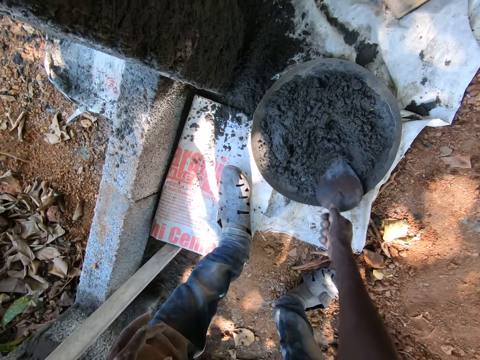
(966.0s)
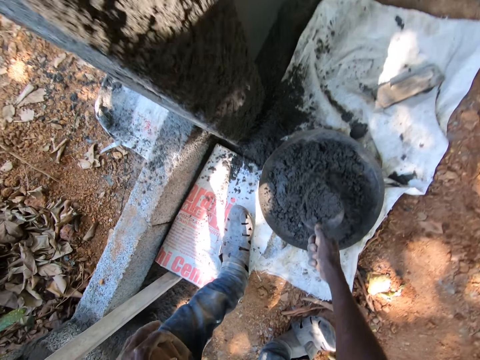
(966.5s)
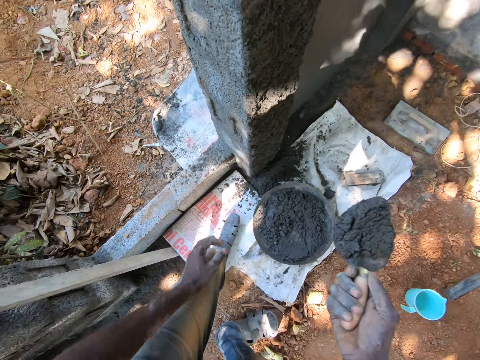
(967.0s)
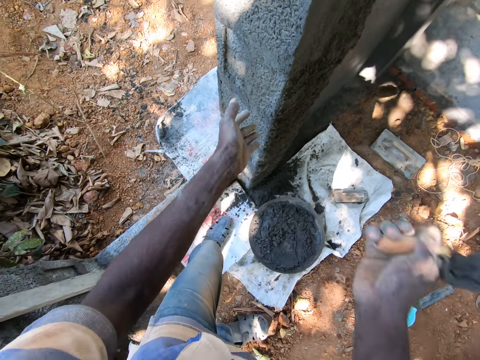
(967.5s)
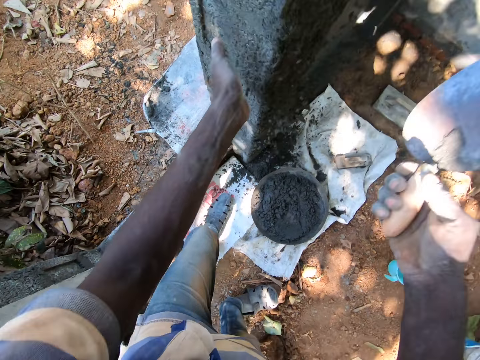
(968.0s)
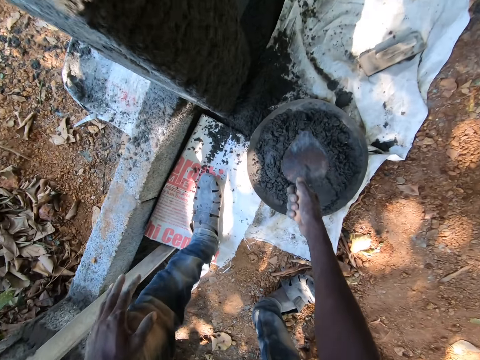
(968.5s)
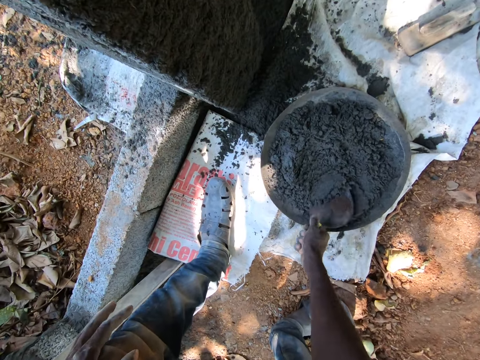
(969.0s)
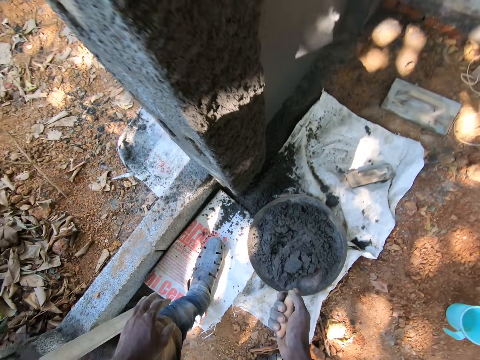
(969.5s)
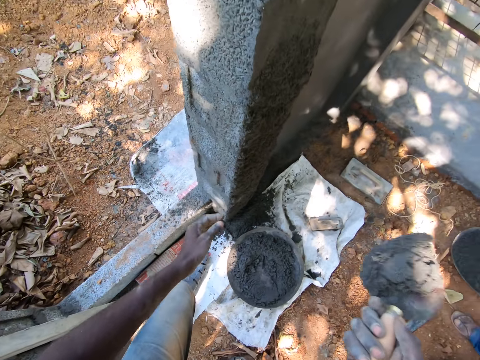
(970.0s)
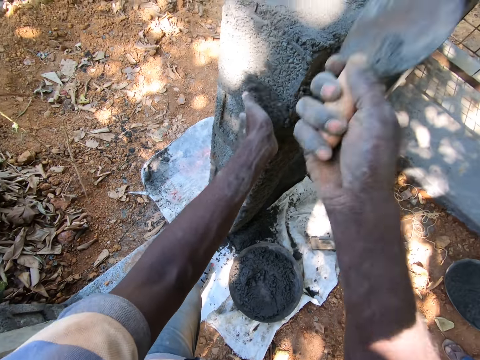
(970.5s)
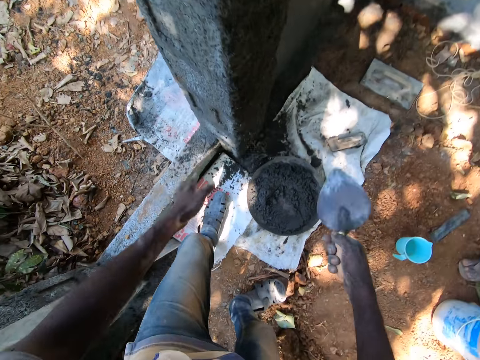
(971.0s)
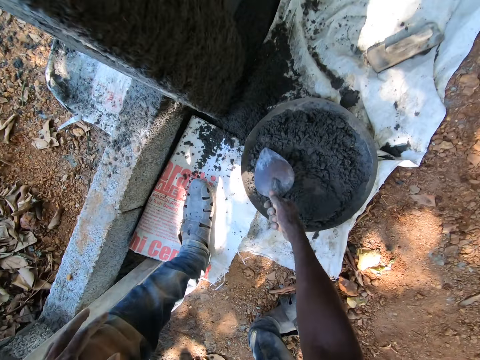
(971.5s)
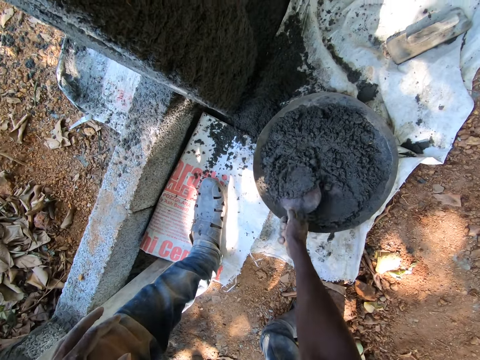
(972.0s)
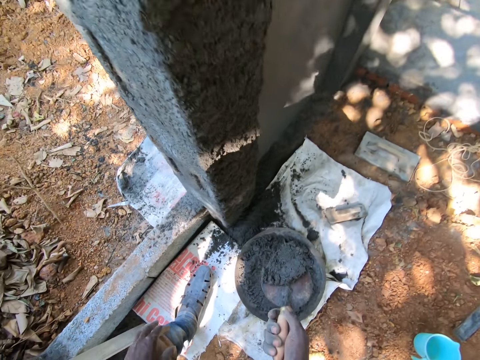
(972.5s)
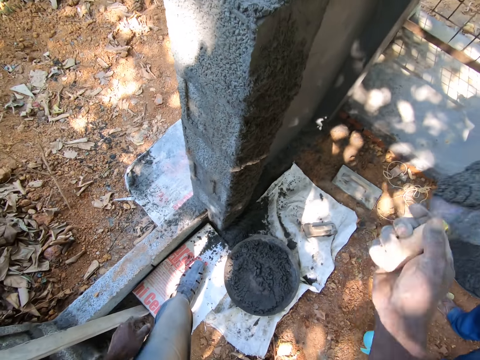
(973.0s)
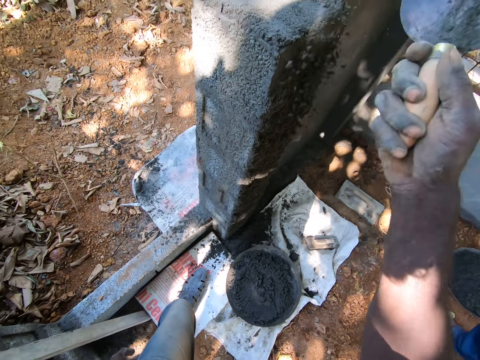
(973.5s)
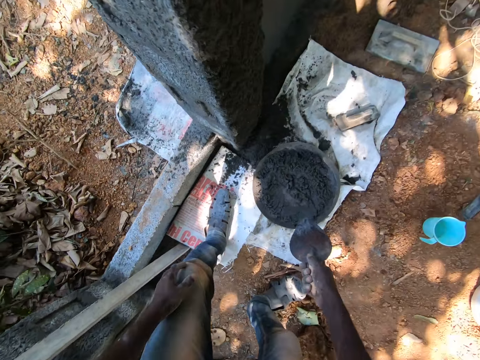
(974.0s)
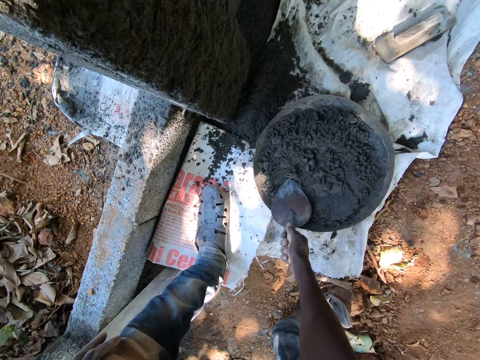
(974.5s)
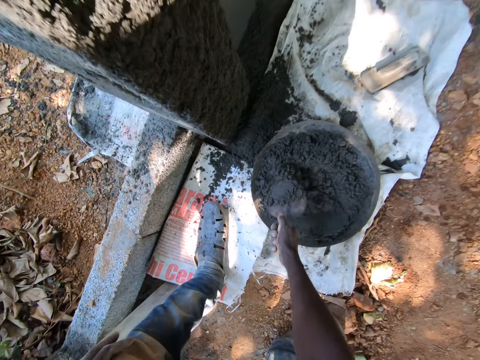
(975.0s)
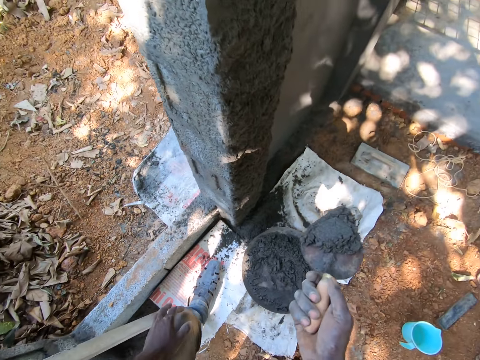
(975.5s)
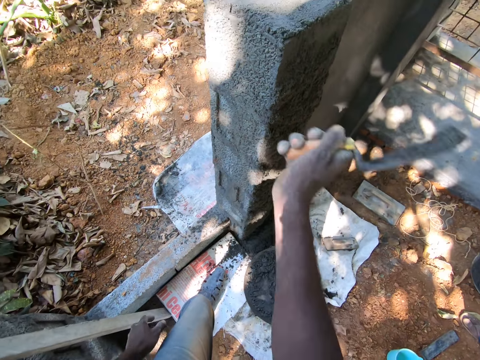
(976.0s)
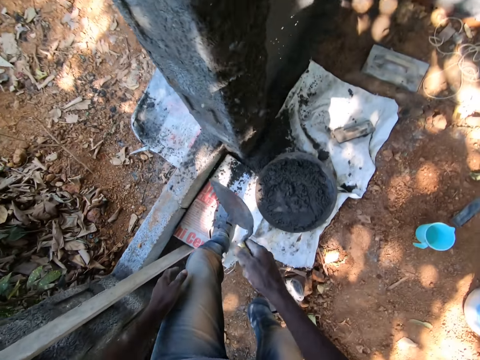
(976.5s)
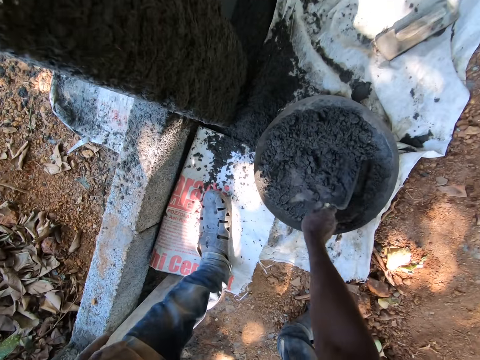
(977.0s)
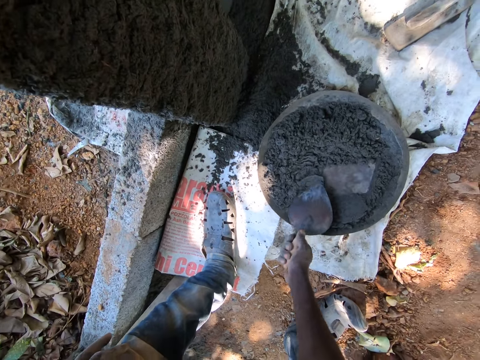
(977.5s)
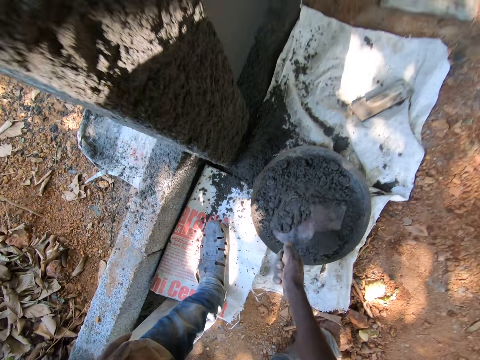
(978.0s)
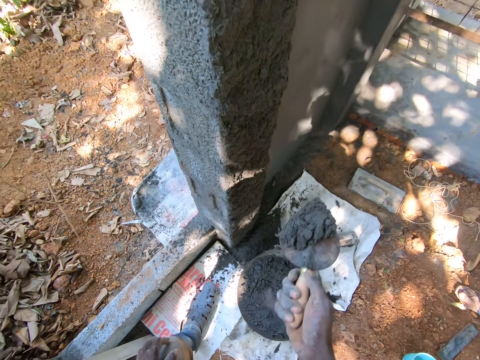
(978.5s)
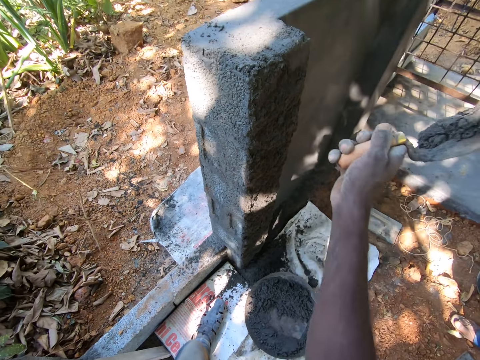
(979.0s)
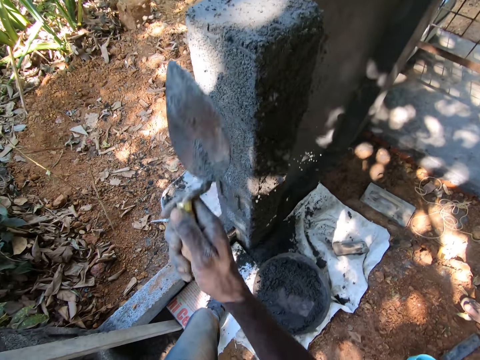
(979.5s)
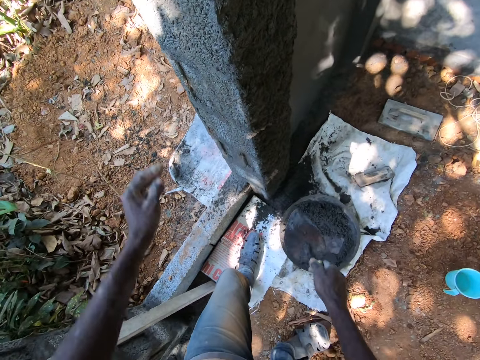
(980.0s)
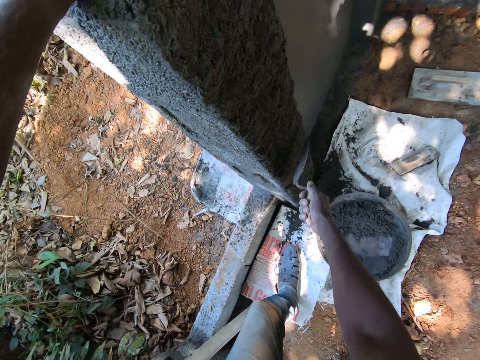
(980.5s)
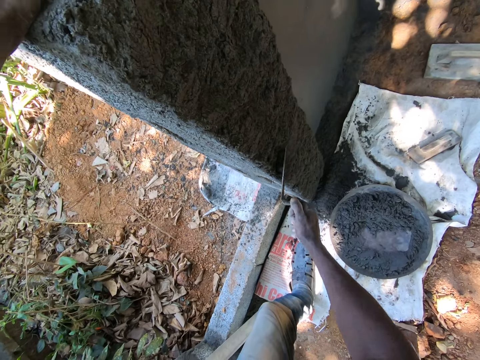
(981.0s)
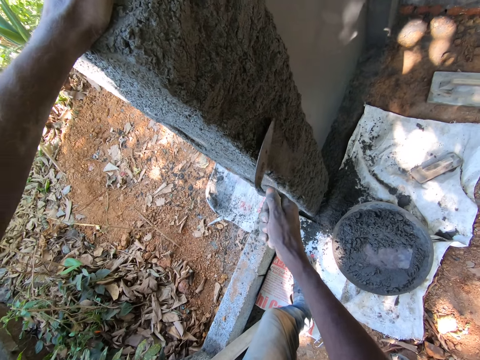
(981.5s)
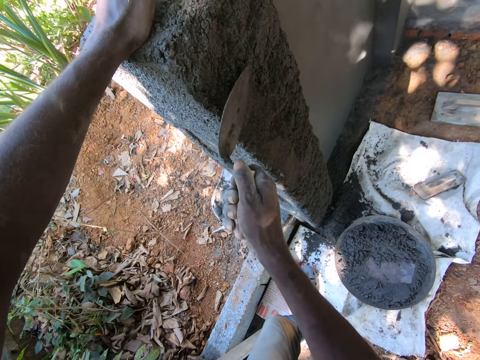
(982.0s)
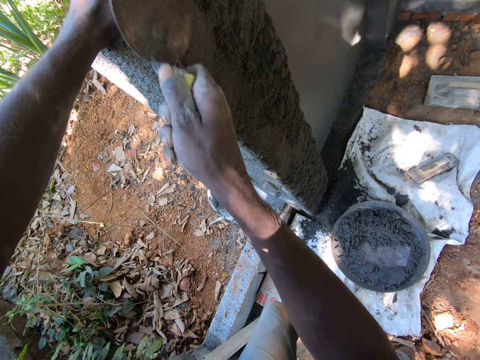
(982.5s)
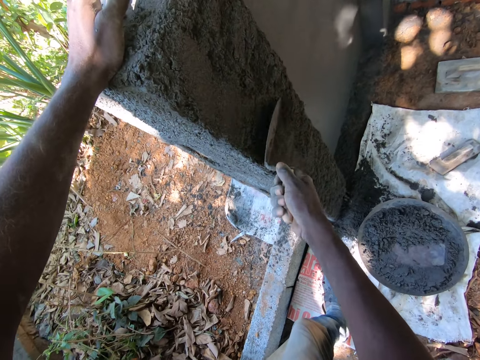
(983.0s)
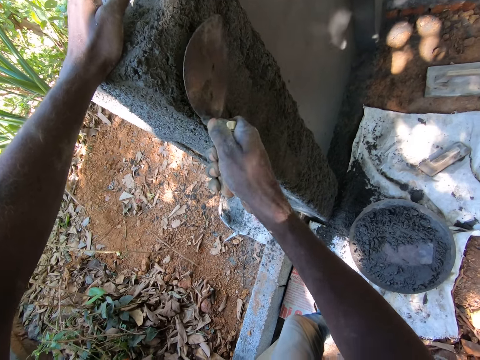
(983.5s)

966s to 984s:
The camera wearer takes cement paste from the construction pan with the hand trowel in his right hand. He throws the cement paste in the hand trowel on the wall with his right hand. He takes cement paste from the construction pan with the hand trowel in his right hand. He throws the cement paste in the hand trowel on the wall with his right hand. He takes cement paste from the construction pan with the hand trowel in his right hand. He throws the cement paste in the hand trowel on the wall with his right hand. He takes cement paste from the construction pan with the hand trowel in his right hand. He throws the cement paste in the hand trowel on the wall with his right hand. He mixes the cement paste in the construction pan with the hand trowel in his right hand. He takes cement paste from the construction pan with the hand trowel in his right hand. He throws the cement paste in the hand trowel on the wall with his right hand. He puts his left hand on the wall. He smoothens the wall with the hand trowel in his right hand.

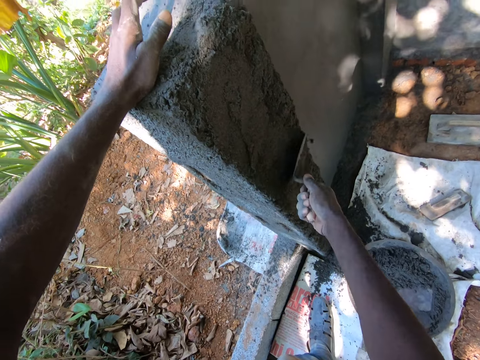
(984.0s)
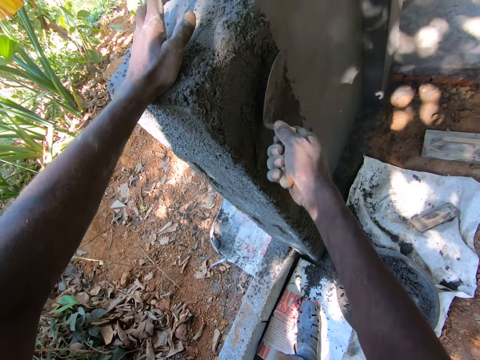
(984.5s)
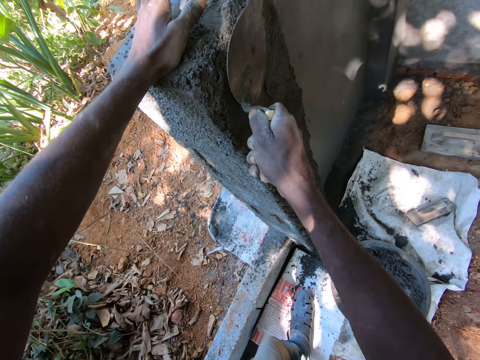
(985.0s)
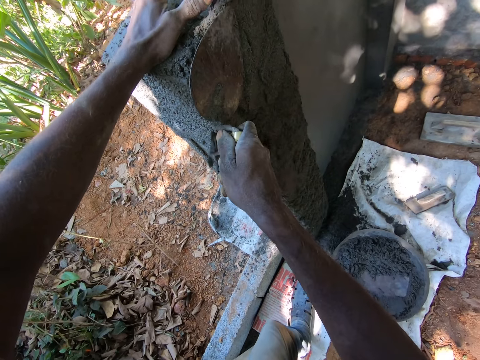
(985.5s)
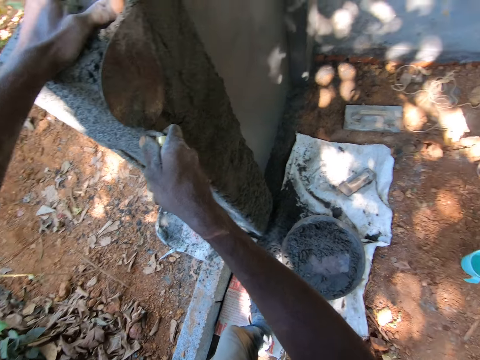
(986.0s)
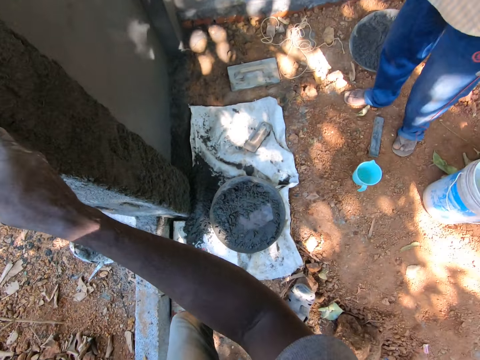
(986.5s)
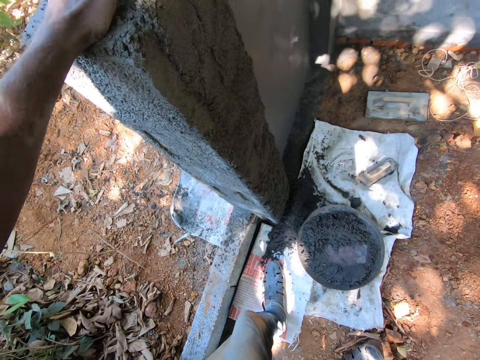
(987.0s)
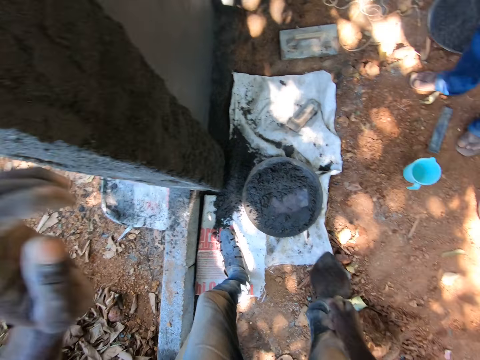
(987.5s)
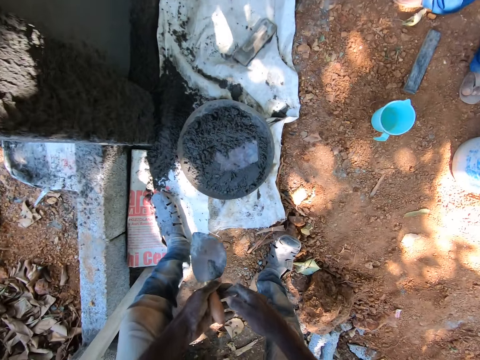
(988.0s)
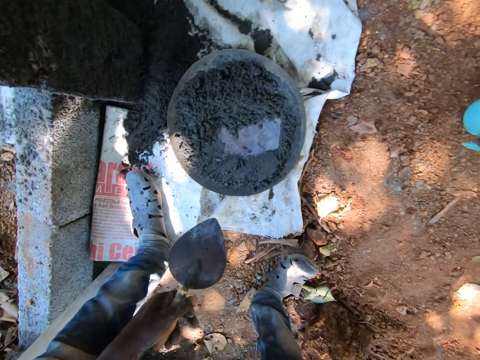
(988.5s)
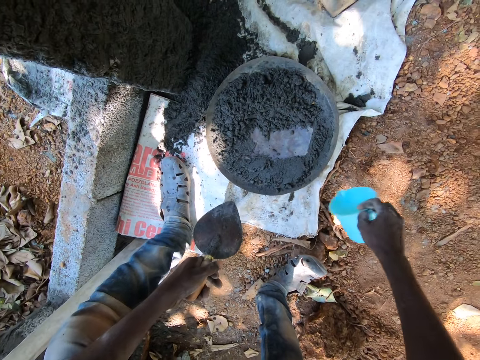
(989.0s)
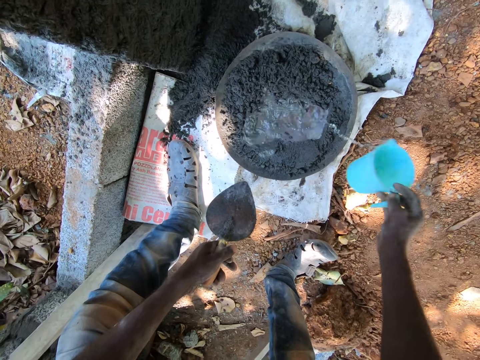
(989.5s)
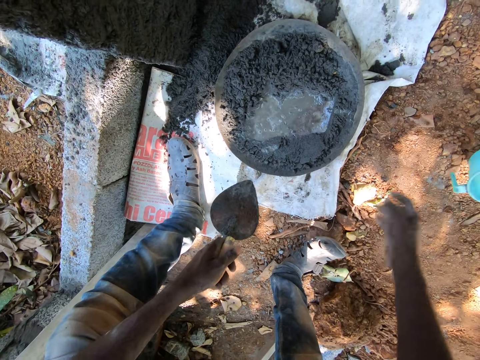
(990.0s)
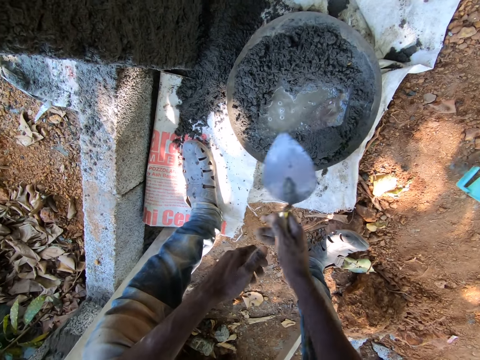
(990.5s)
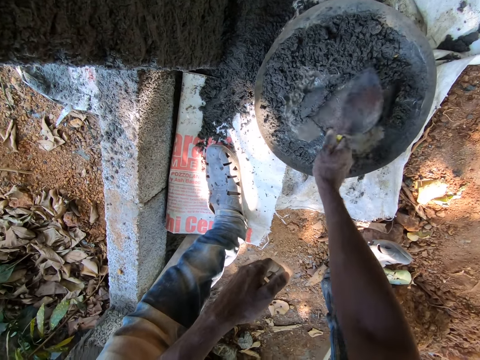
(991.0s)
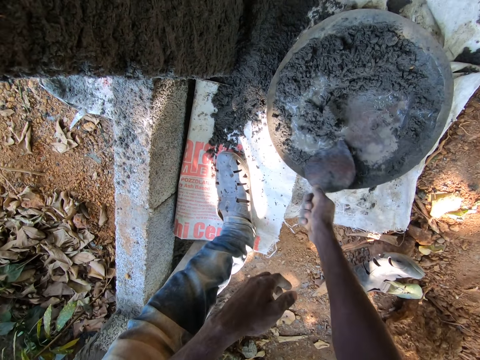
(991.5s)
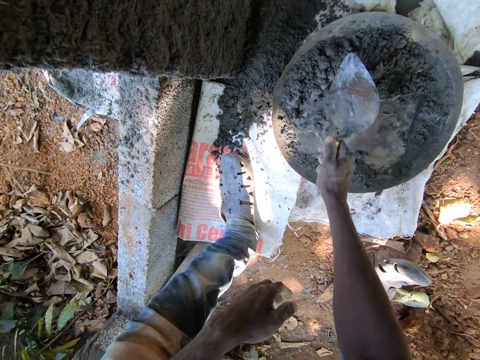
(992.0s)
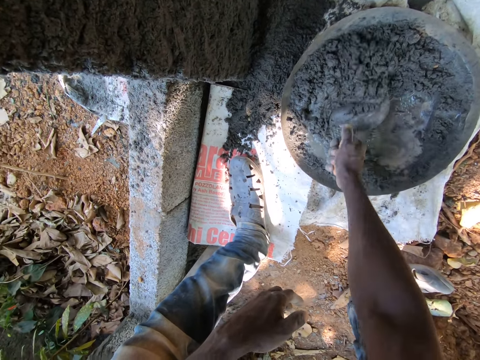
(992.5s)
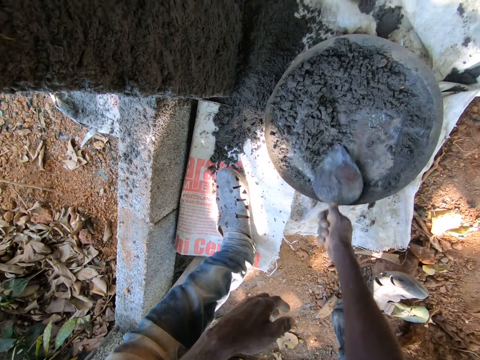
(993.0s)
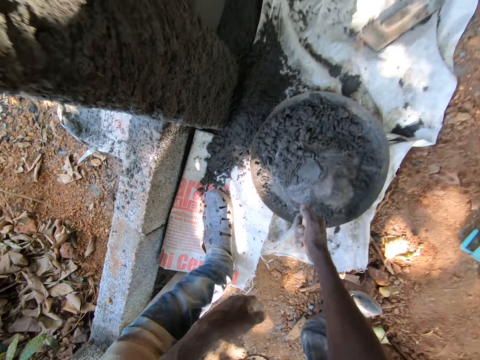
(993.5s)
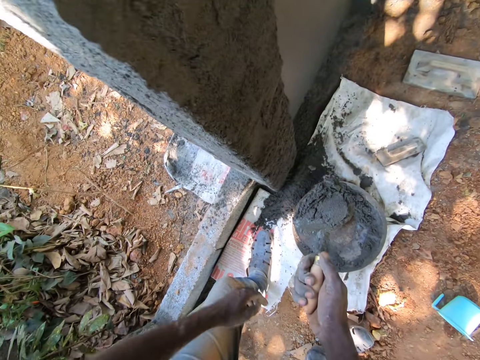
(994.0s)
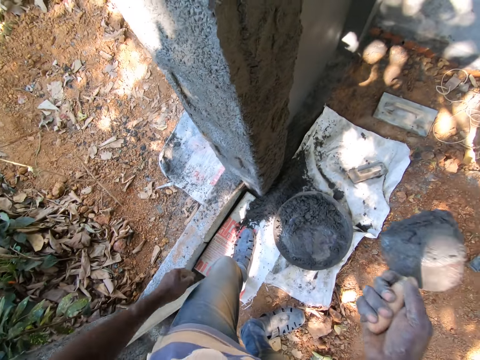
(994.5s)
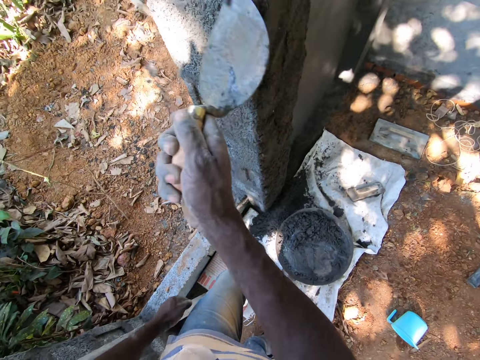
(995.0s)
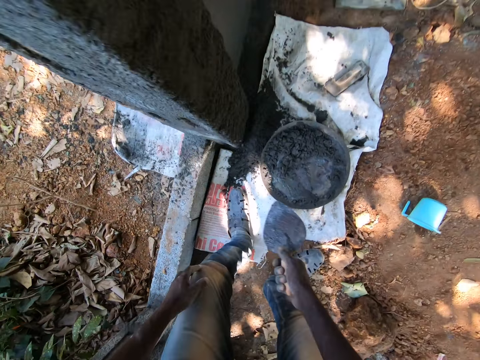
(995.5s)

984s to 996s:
The camera wearer moves the hand trowel from his right hand to his left hand. He takes the cup from the ground with his right hand. He pours water from the cup into the construction pan with his right hand. He drops the cup on the ground with his right hand. He moves the hand trowel from his left hand to his right hand. He mixes the cement paste in the construction pan with the hand trowel in his right hand. He takes cement paste from the construction pan with the hand trowel in his right hand. He throws the cement paste in the hand trowel on the wall with his right hand.
